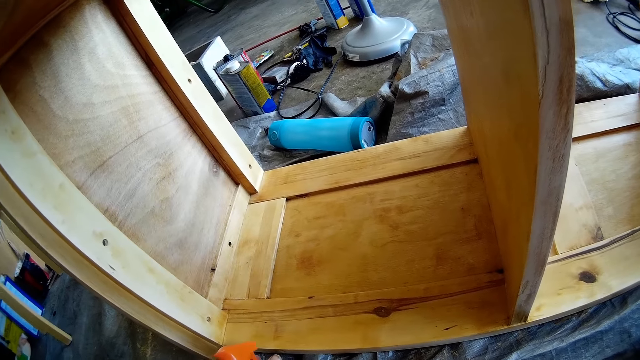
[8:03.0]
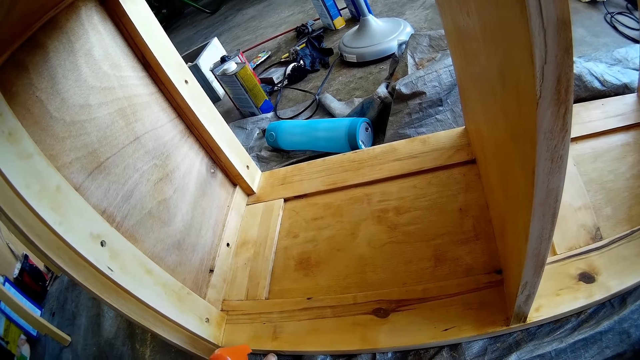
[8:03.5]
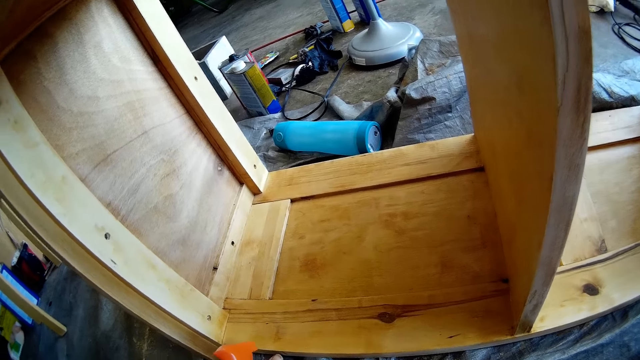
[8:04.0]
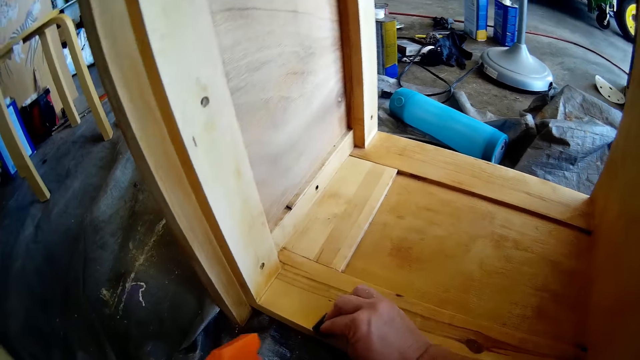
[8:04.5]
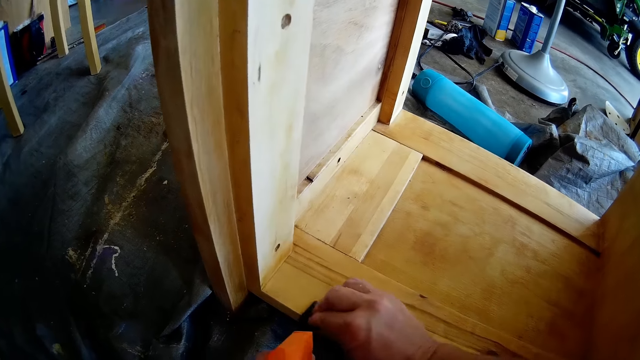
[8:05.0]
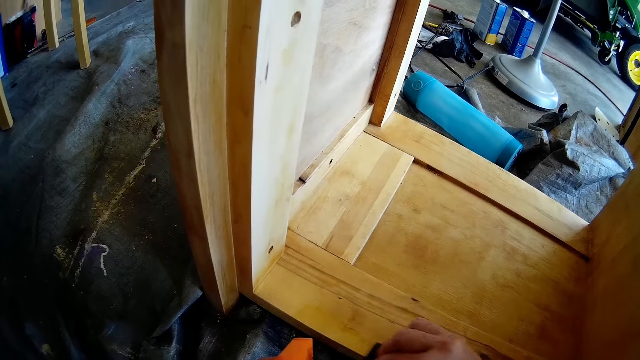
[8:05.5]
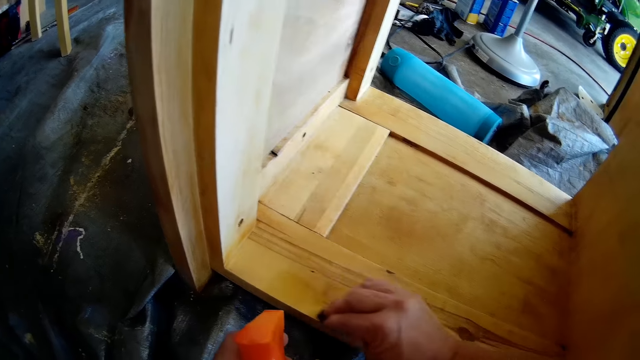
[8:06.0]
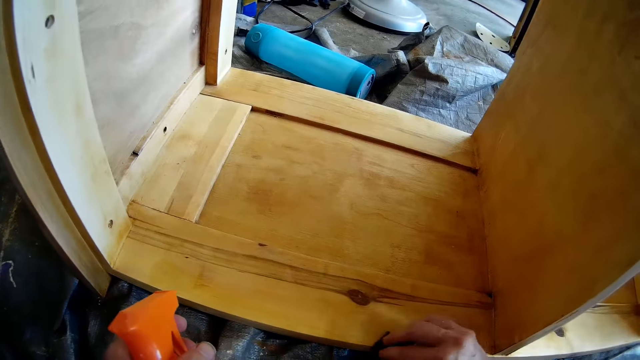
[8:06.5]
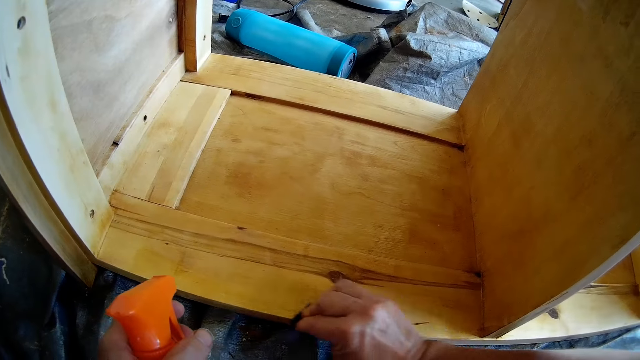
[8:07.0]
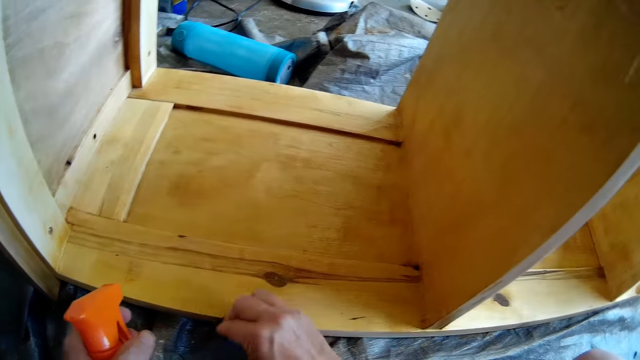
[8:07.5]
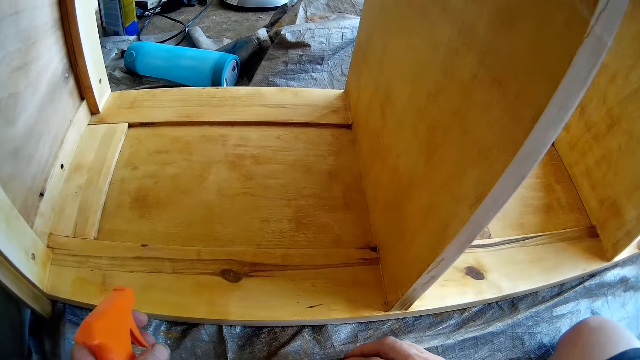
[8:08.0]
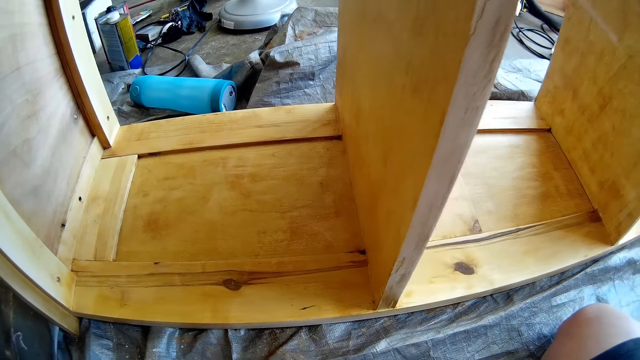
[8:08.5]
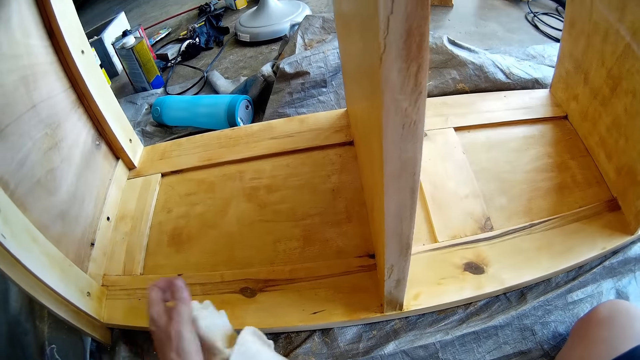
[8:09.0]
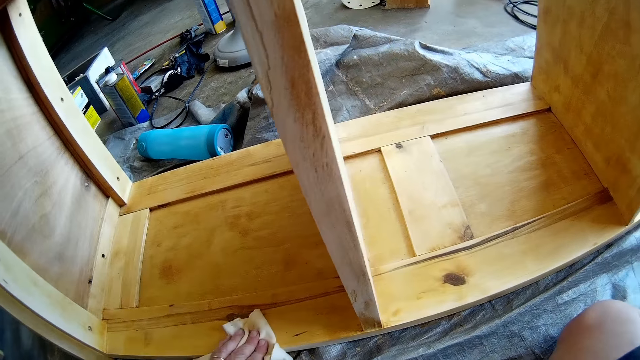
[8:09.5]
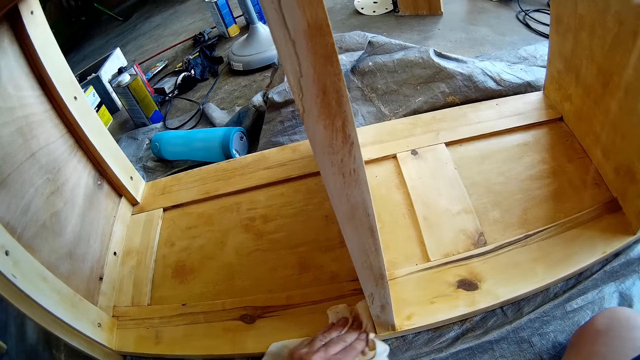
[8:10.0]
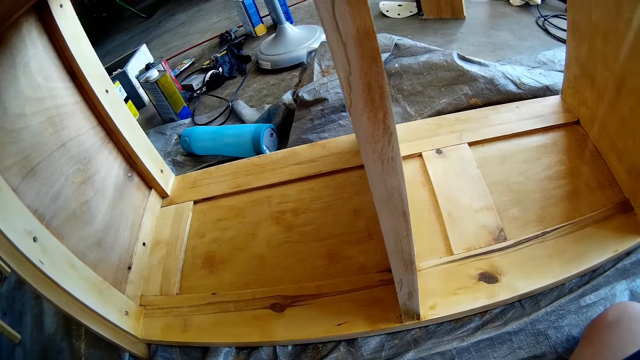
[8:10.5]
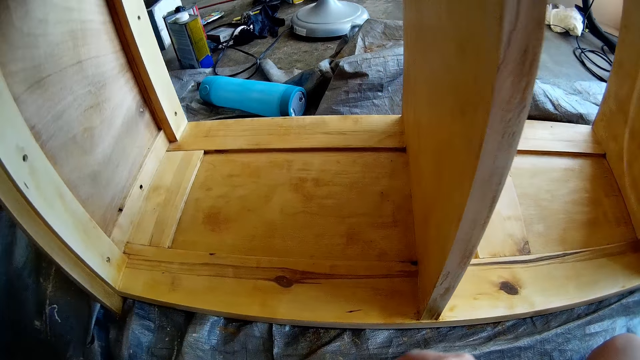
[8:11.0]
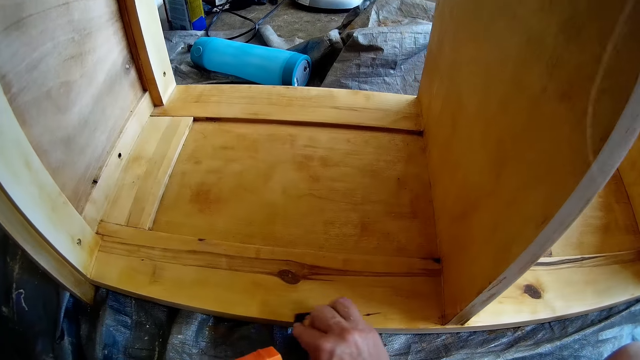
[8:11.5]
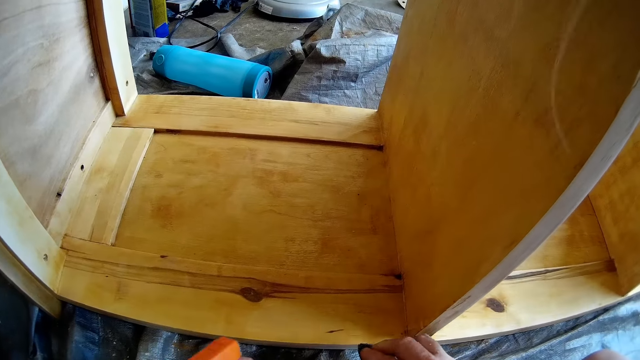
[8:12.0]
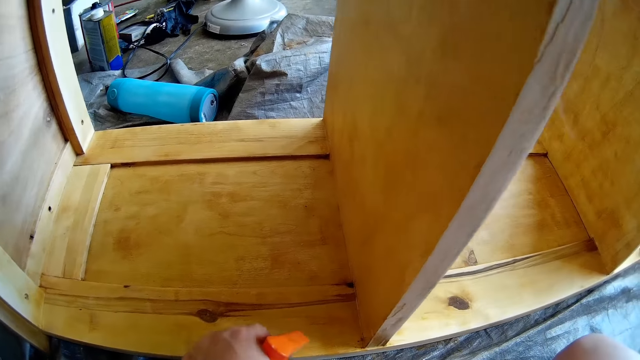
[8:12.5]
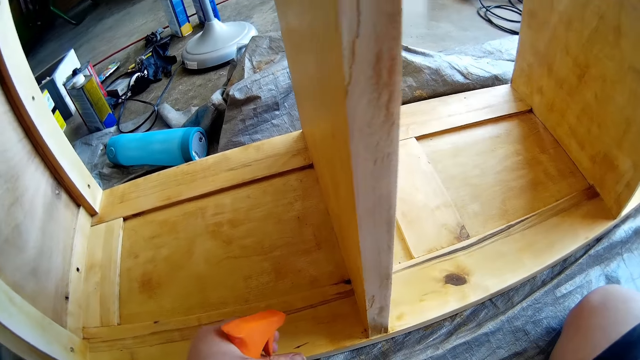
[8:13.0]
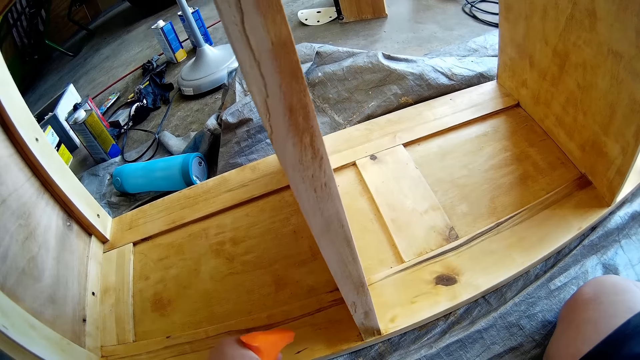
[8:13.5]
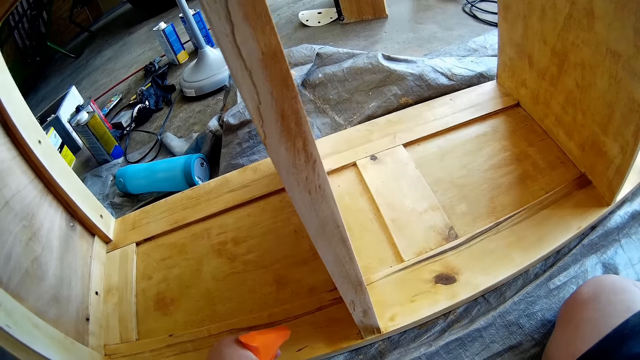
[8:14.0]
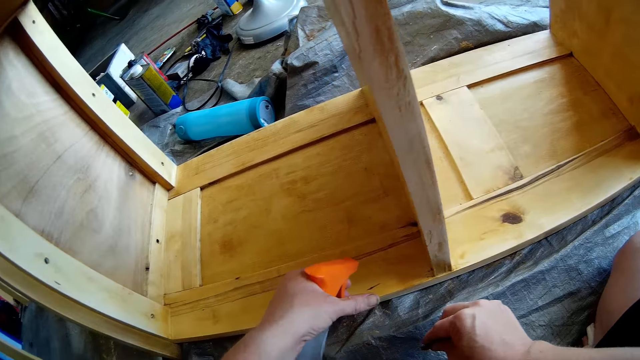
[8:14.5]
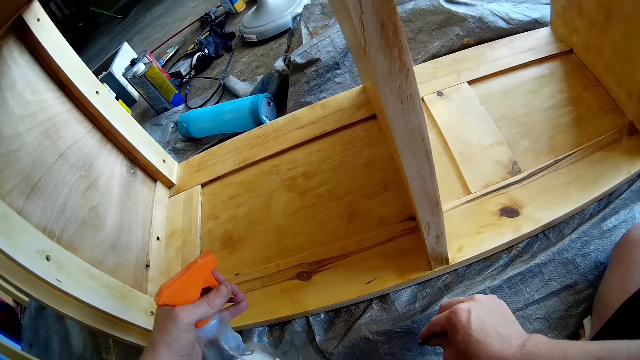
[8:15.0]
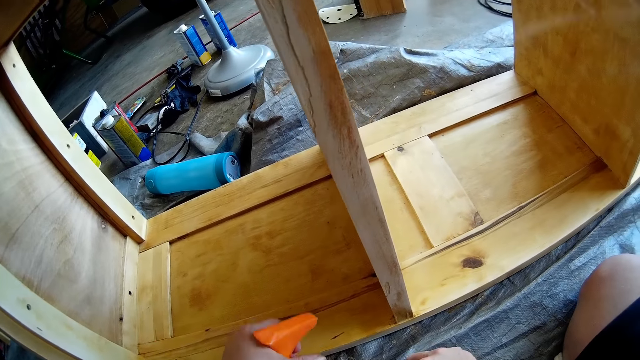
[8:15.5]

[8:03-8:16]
The camera wearer brushes the shelf with the abrasive in her right hand. She cleans the shelf with the wipe in her left hand. She brushes the shelf with the abrasive in her right hand. She sprays the shelf with the wood cleaner in her left hand.

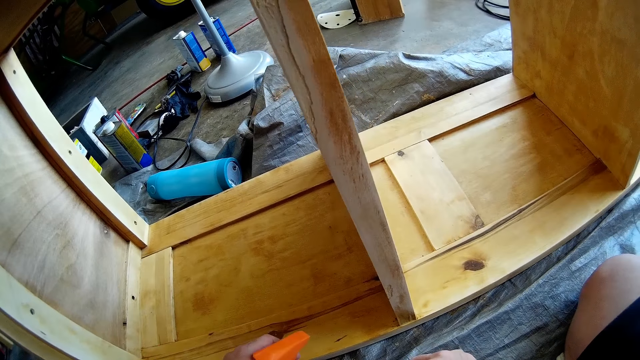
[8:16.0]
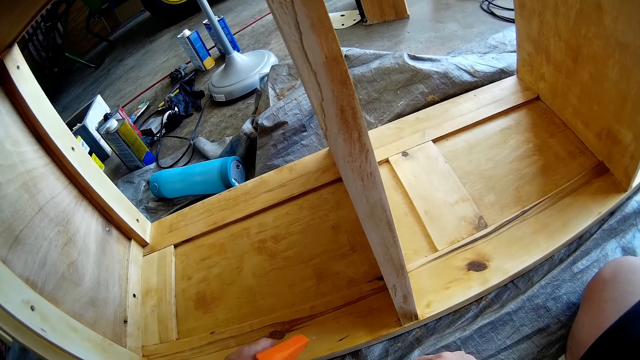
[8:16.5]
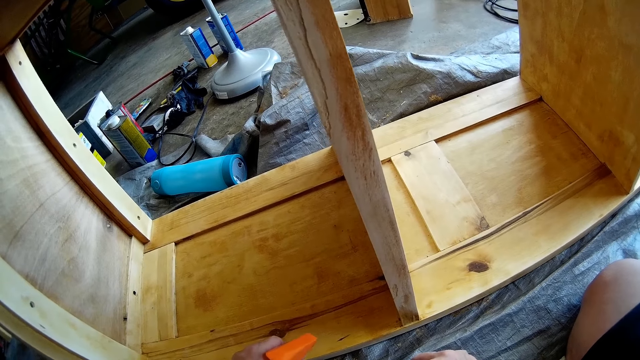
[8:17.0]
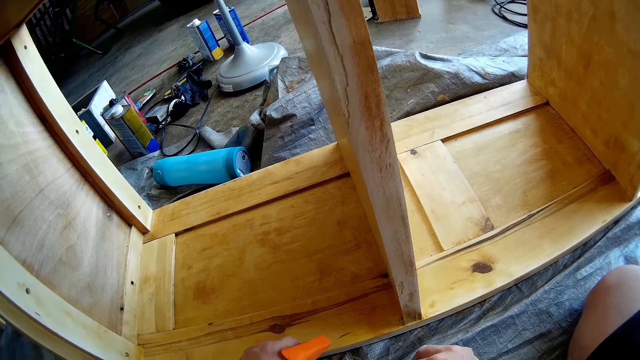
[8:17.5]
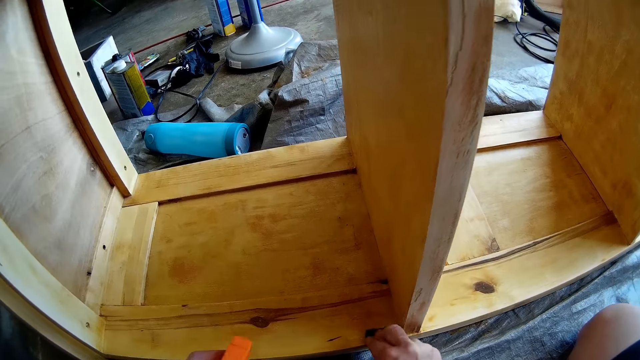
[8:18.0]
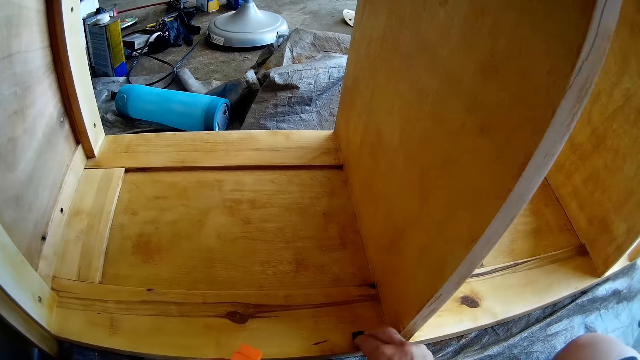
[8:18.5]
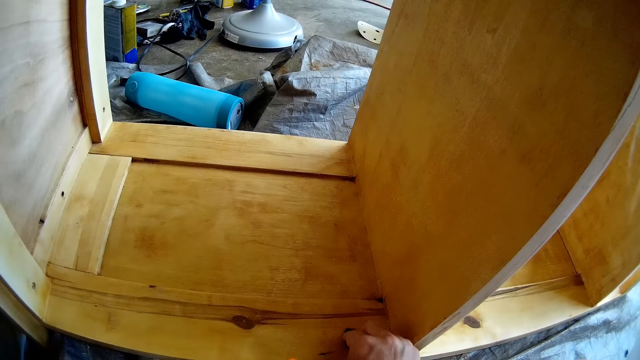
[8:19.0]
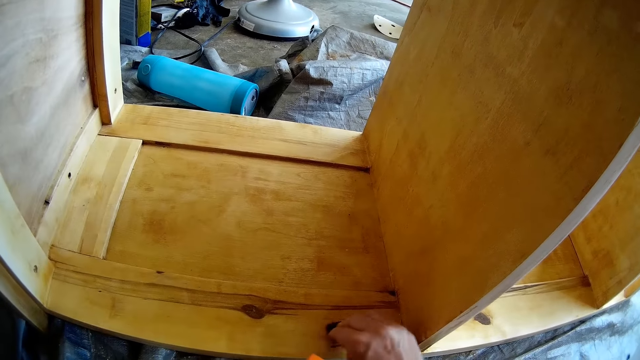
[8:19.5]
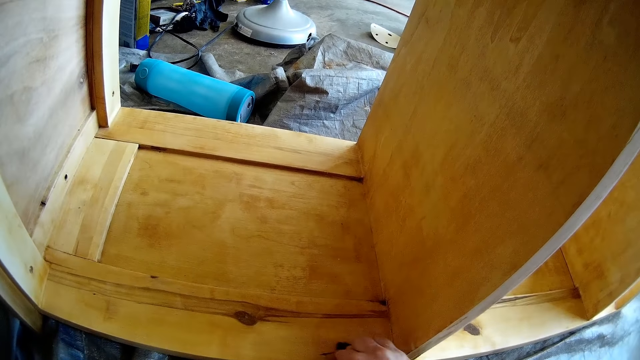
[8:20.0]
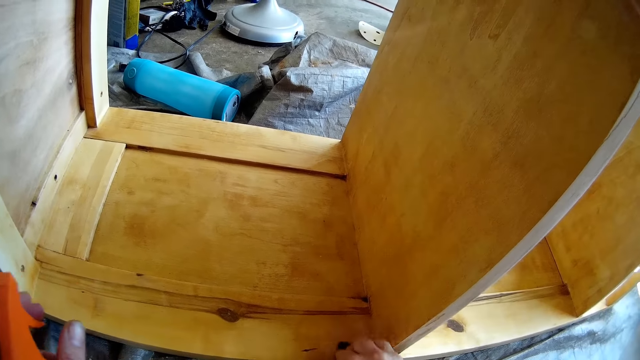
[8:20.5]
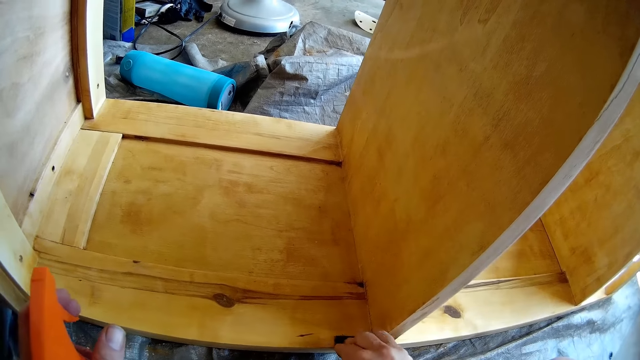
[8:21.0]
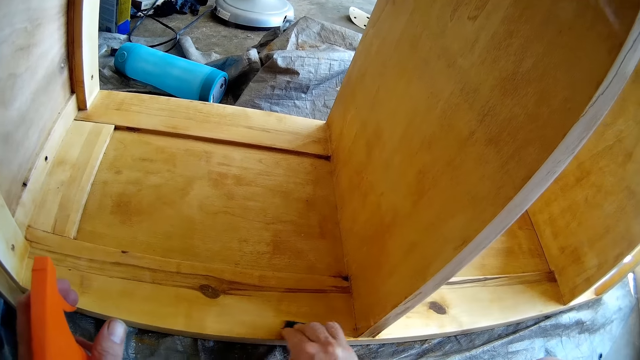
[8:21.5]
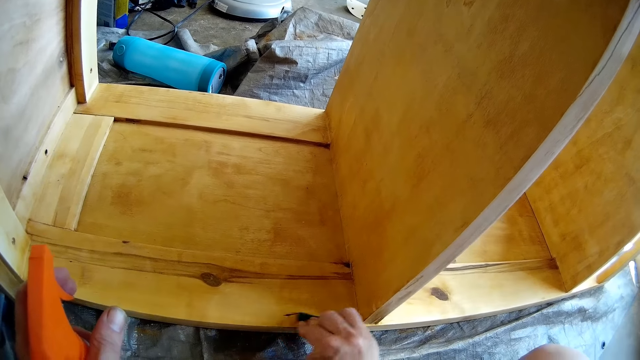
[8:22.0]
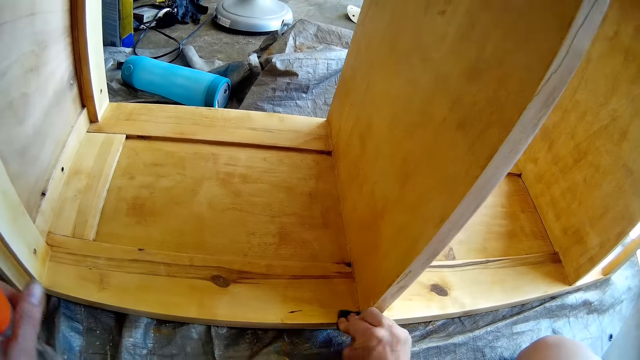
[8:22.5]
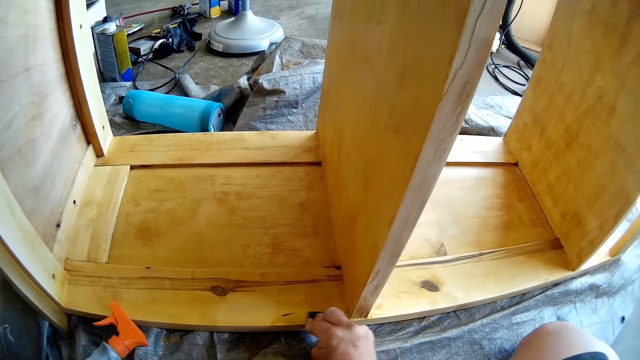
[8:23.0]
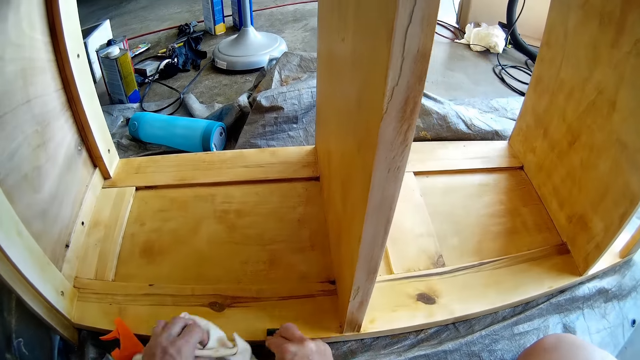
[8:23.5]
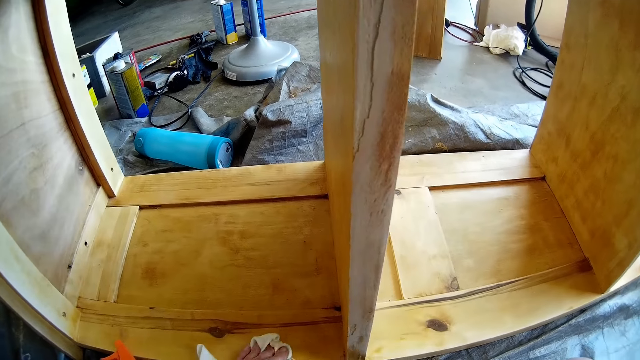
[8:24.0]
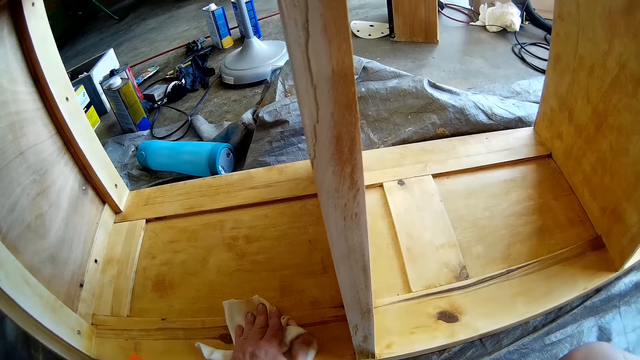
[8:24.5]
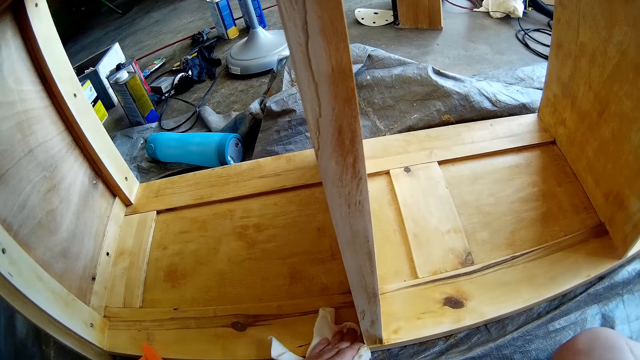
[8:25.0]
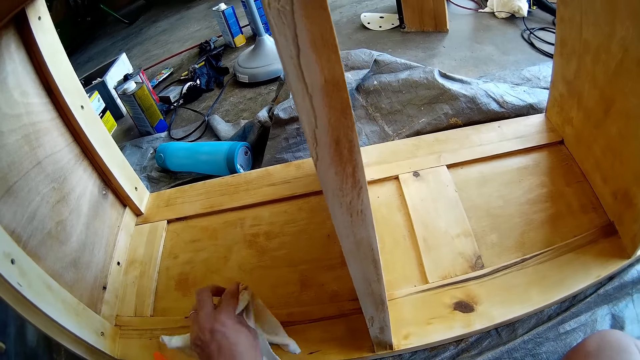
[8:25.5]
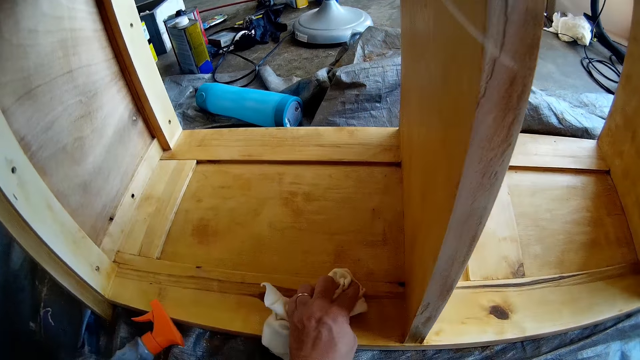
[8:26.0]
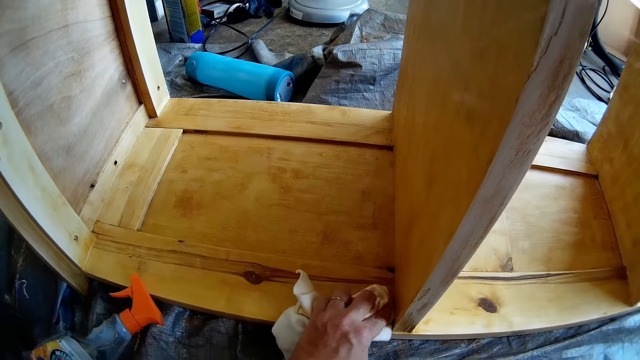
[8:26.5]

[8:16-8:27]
The camera wearer brushes the shelf with the abrasive in her right hand. She drops the wood cleaner in her left hand on the floor. She cleans the shelf with the wipe in her left hand.
